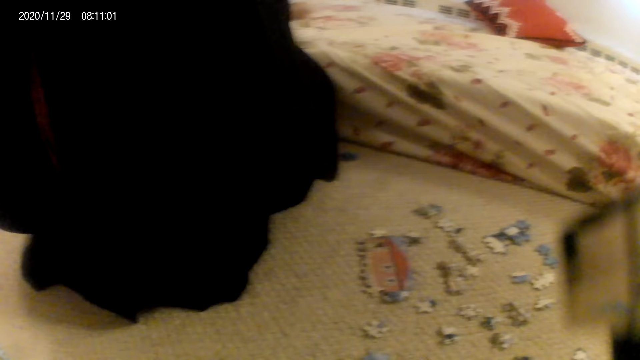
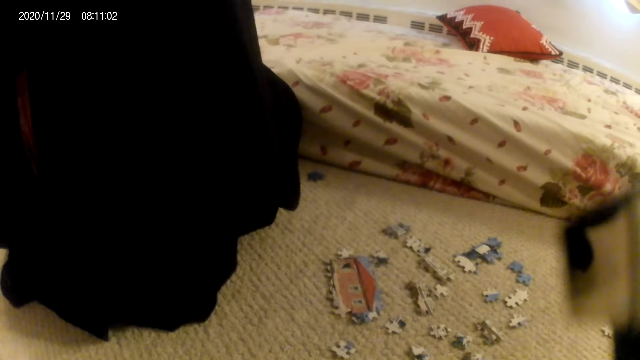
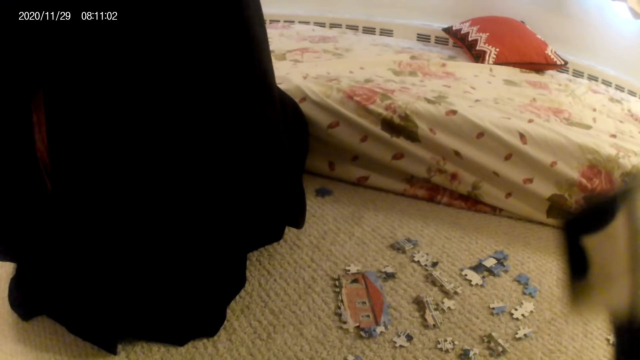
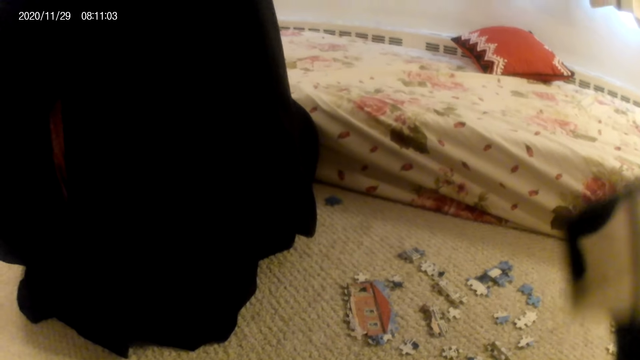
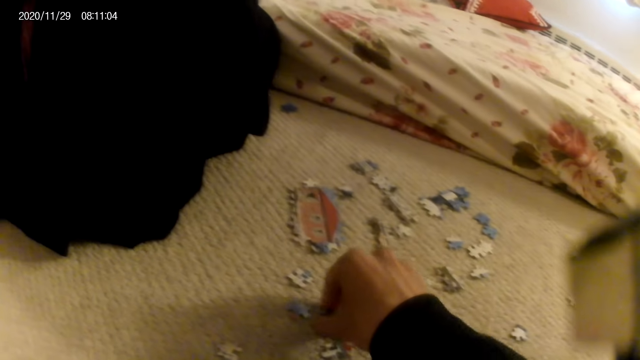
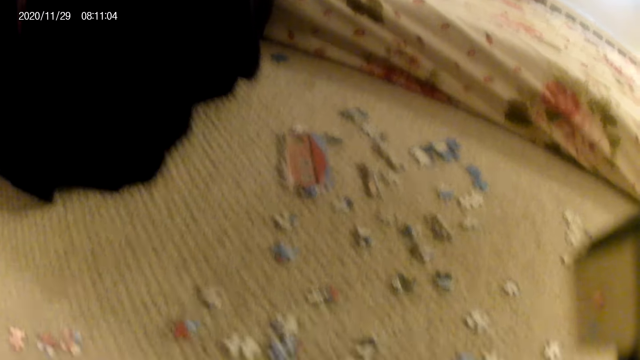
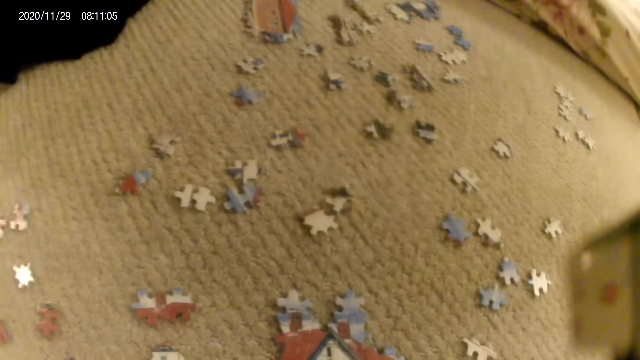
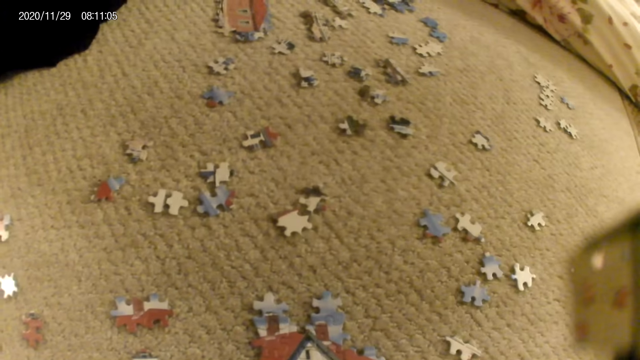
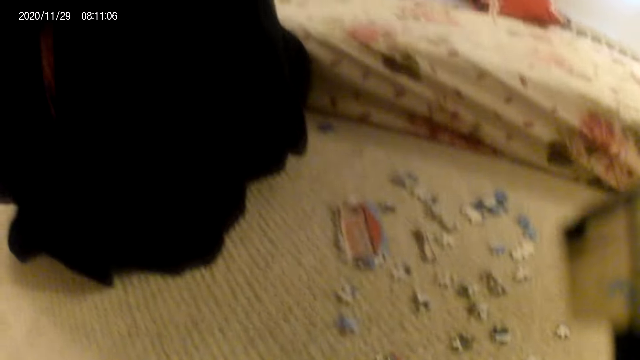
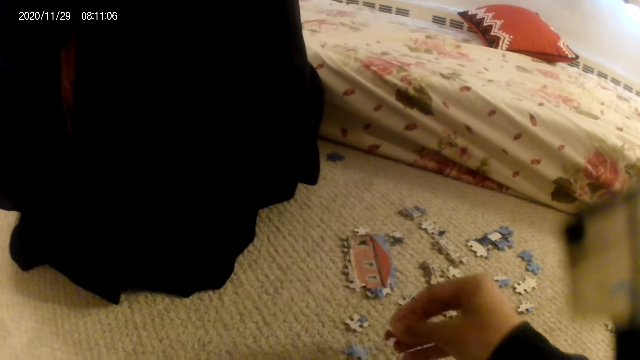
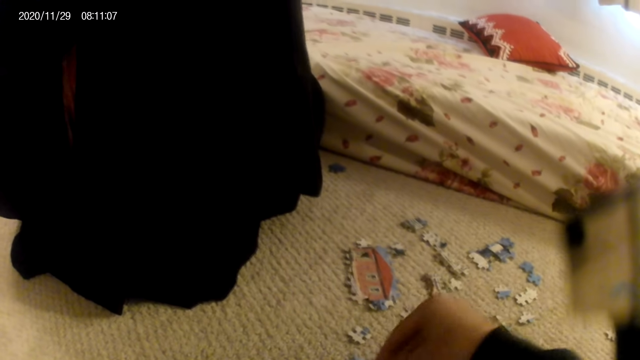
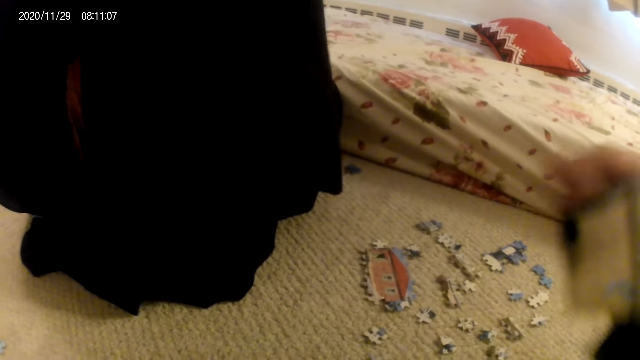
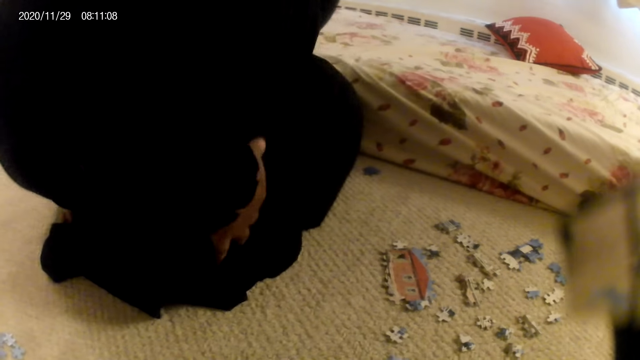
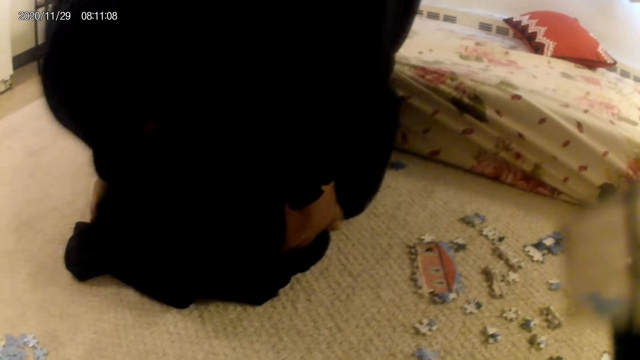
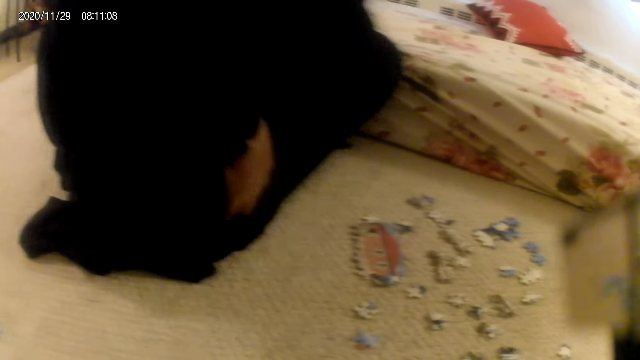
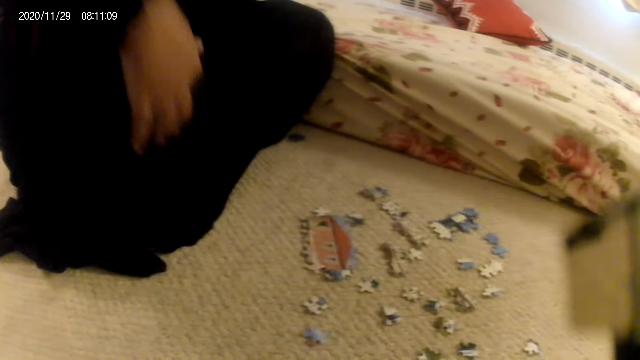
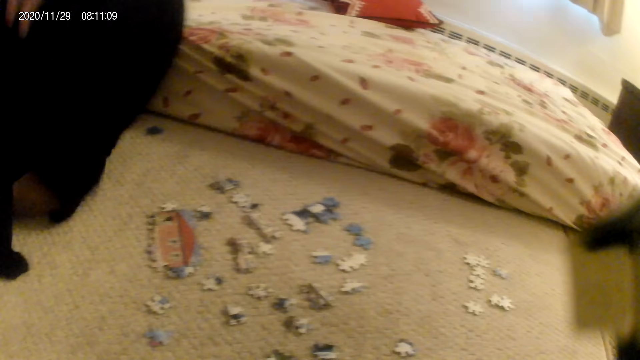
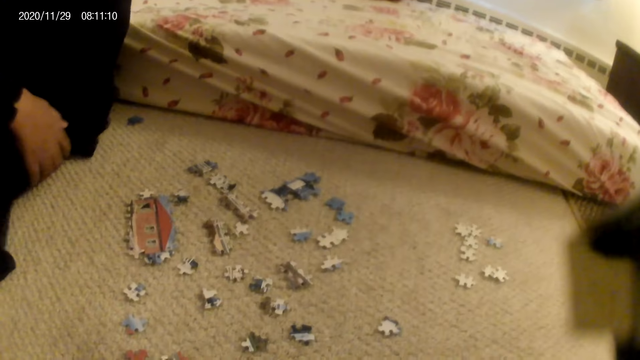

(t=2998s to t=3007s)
The camera wearer picks up a puzzle piece. They place the puzzle piece on the floor. They stare at the puzzle pieces on the floor. A lady adjusts her sitting position.

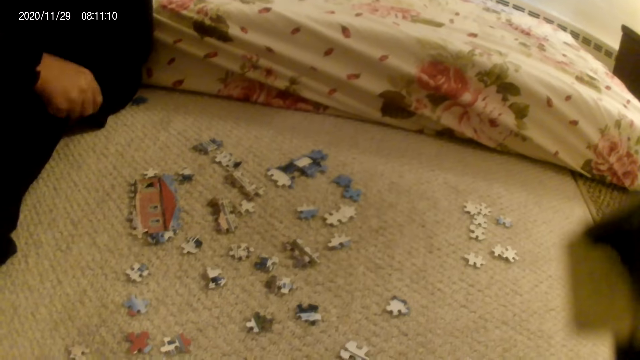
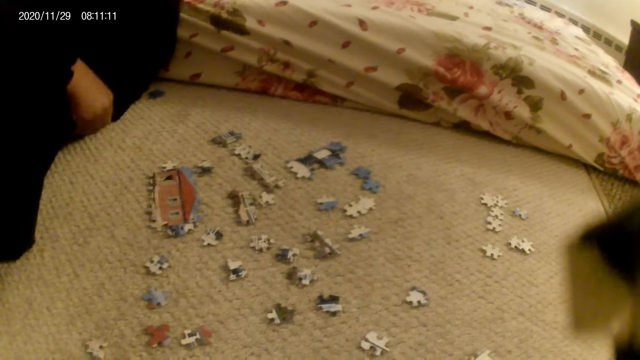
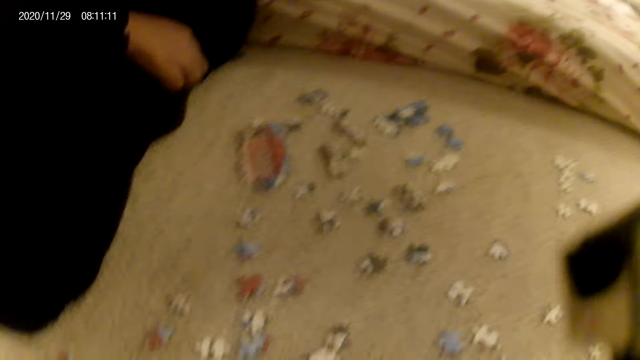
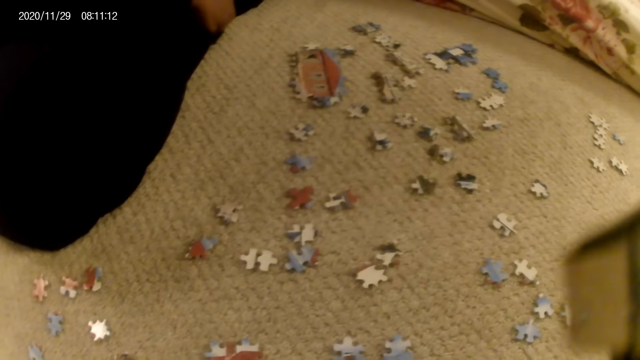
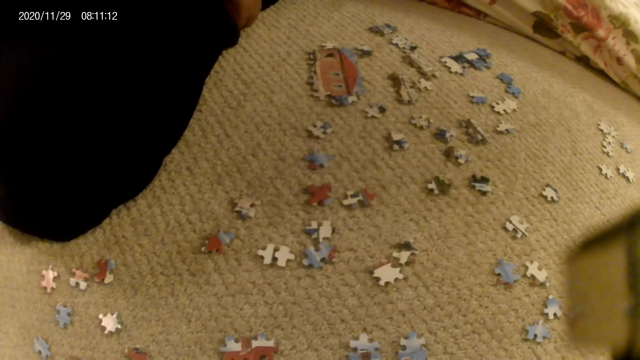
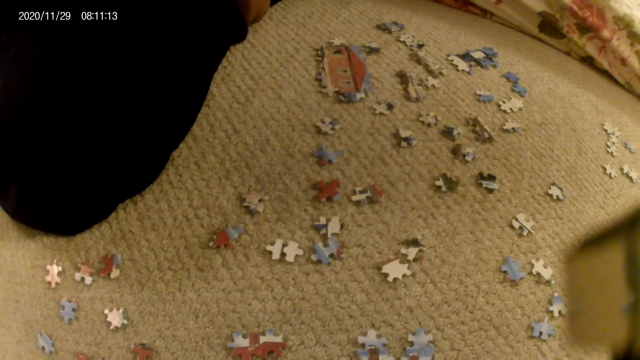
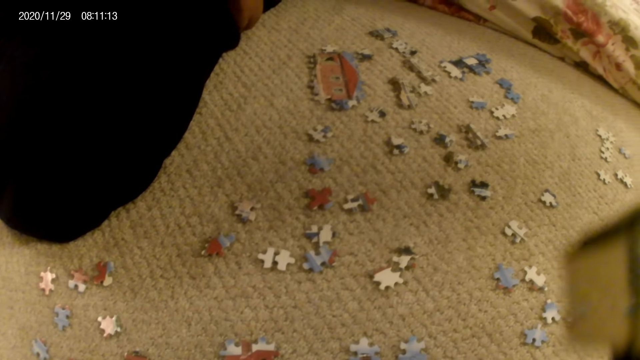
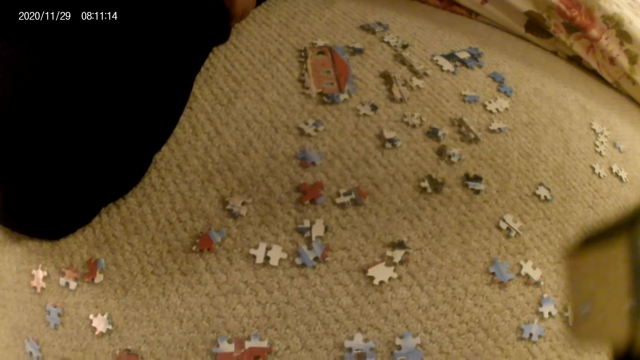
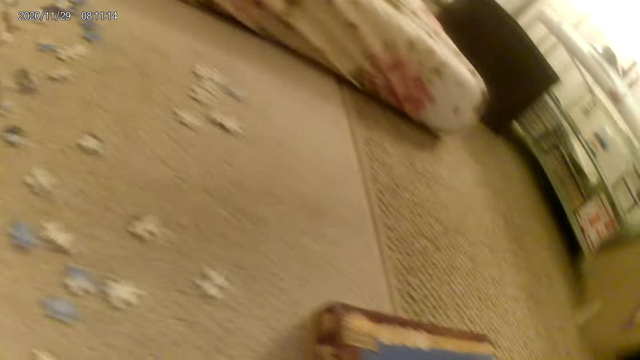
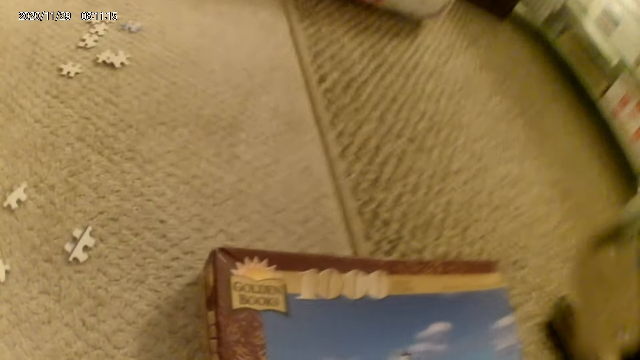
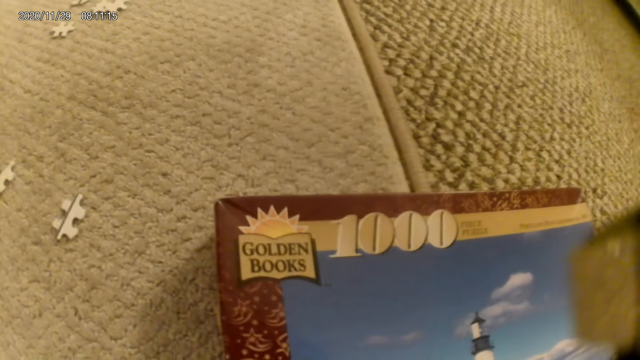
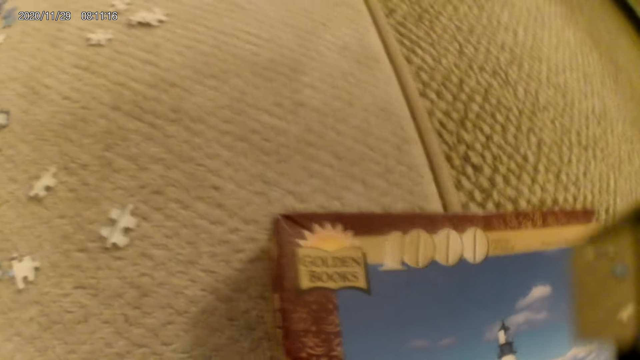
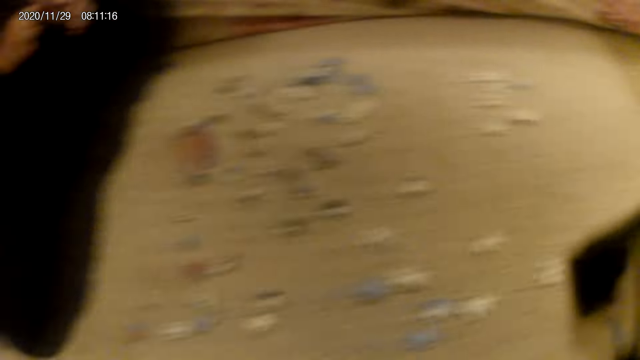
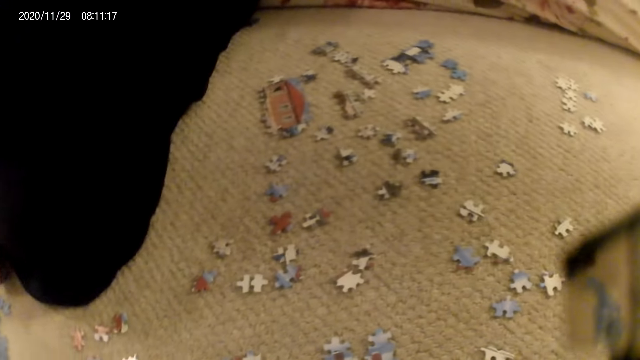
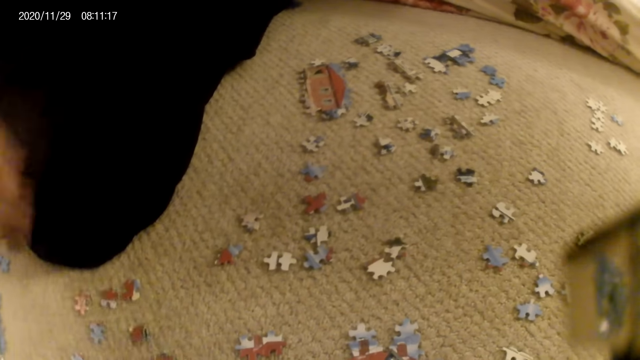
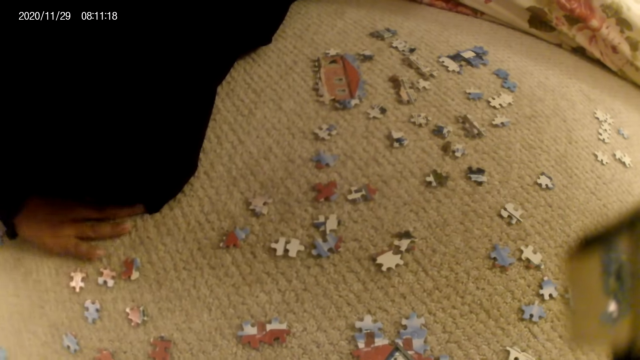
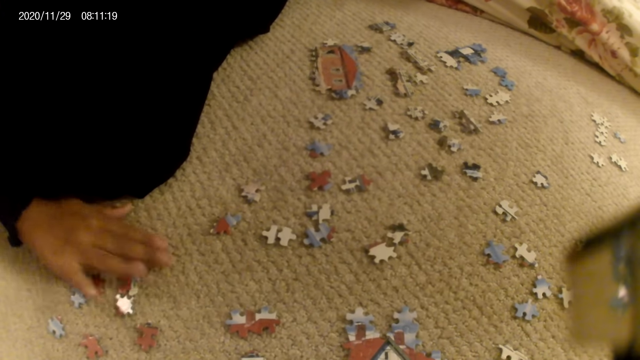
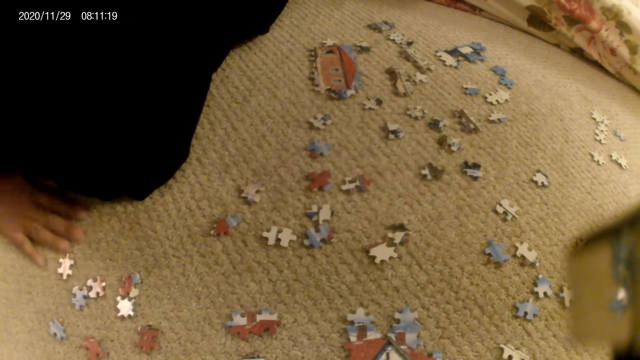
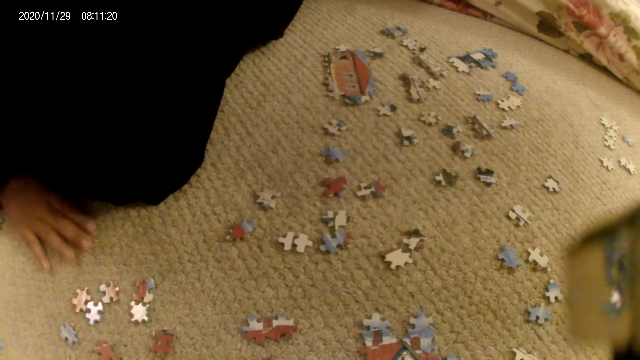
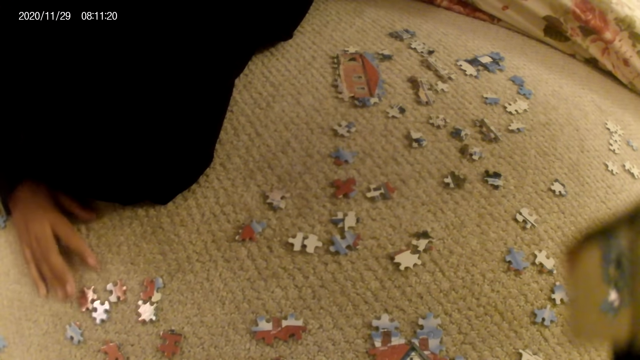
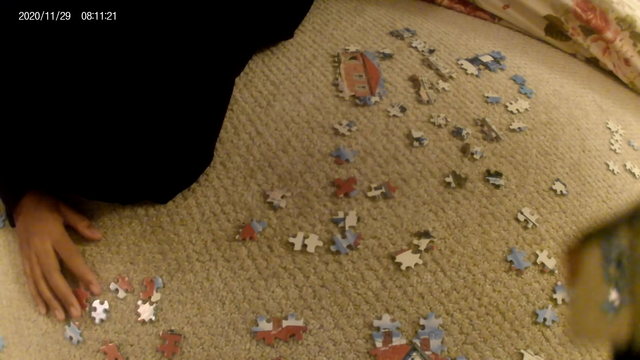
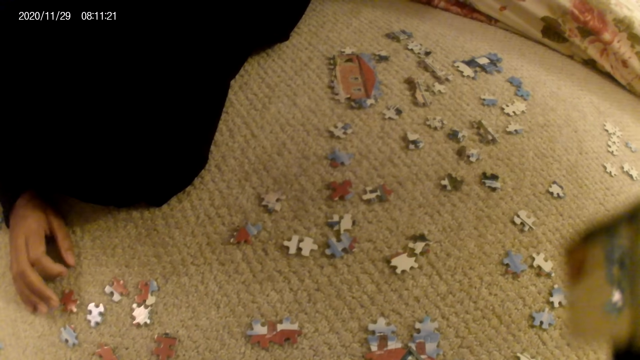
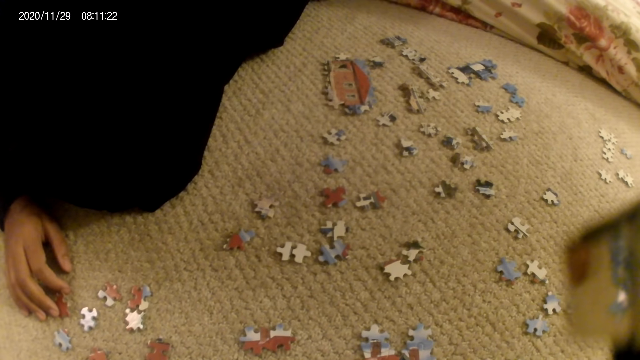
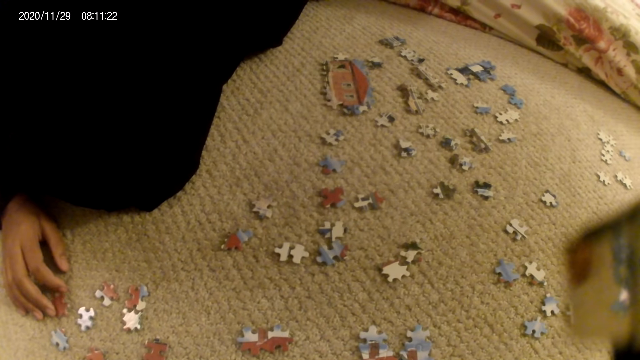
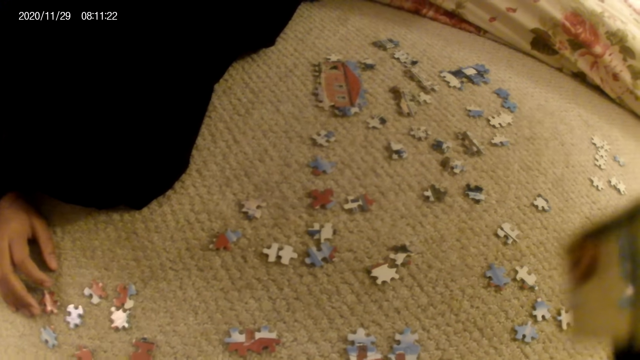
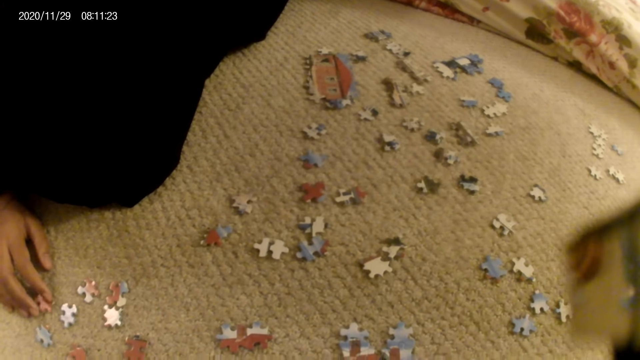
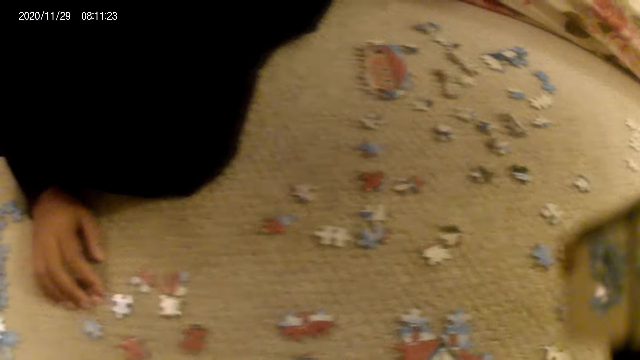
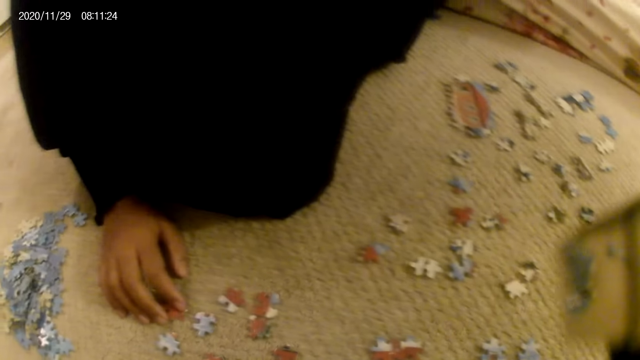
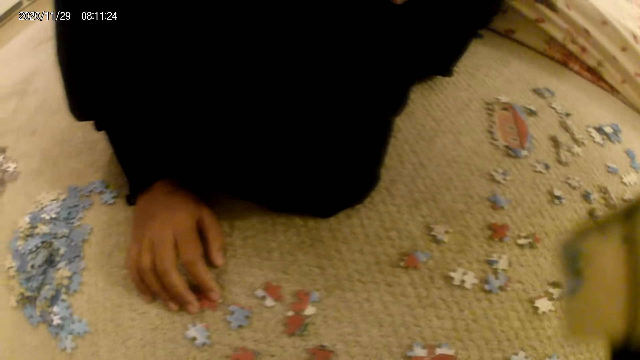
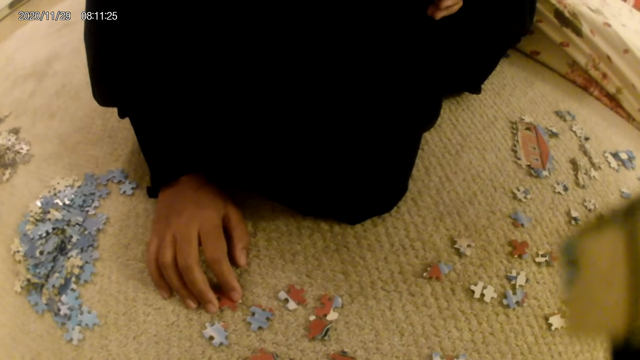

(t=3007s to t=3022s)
A lady adjusts the garment. The lady stares at the puzzle pieces on the floor. The camera wearer stares at the puzzle pieces box on the floor. They stare at the puzzle pieces on the floor. The lady moves puzzle pieces on the floor. The lady touches a puzzle piece. The lady stares at the puzzle pieces.
